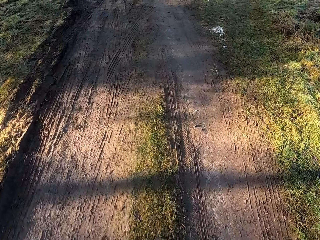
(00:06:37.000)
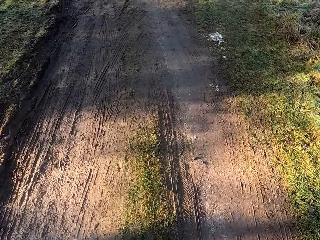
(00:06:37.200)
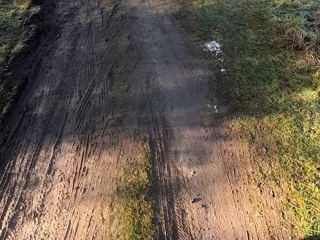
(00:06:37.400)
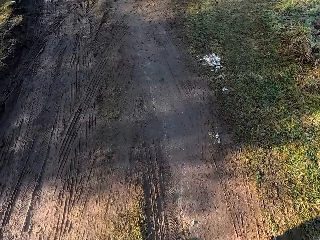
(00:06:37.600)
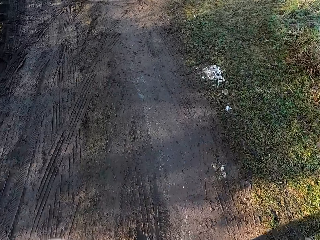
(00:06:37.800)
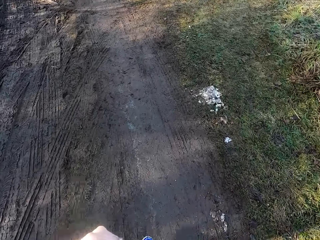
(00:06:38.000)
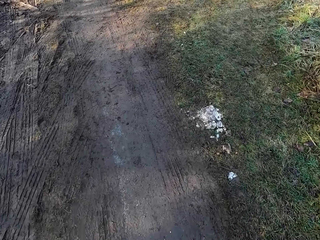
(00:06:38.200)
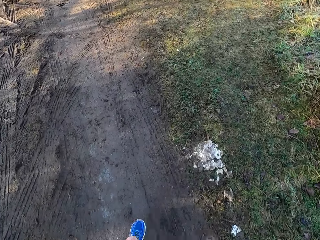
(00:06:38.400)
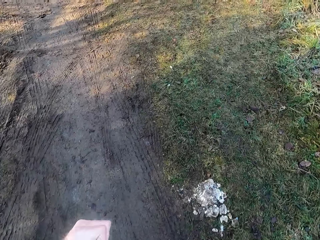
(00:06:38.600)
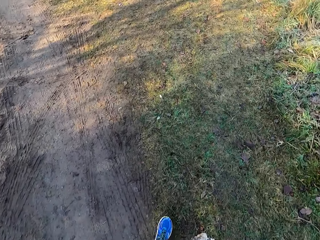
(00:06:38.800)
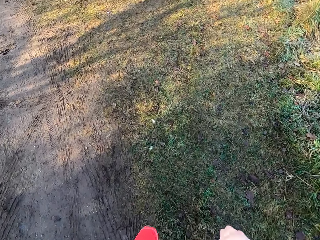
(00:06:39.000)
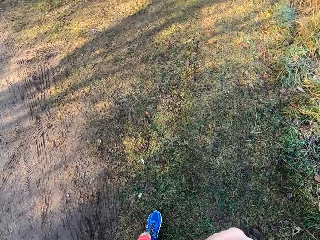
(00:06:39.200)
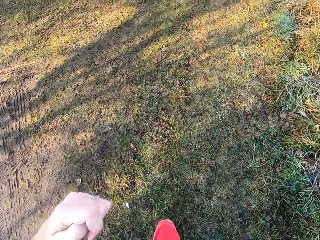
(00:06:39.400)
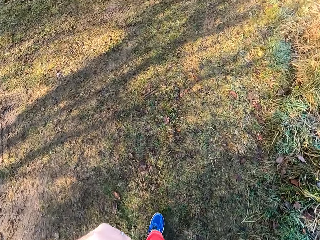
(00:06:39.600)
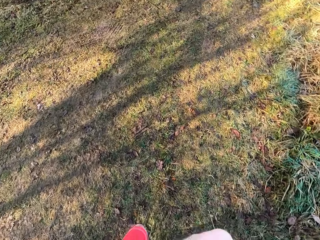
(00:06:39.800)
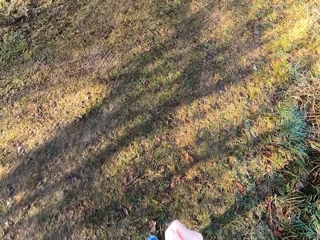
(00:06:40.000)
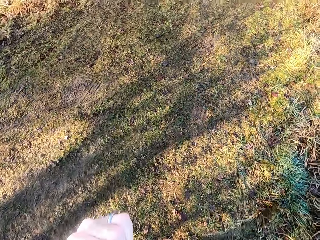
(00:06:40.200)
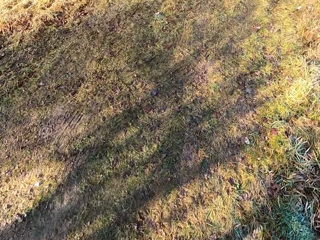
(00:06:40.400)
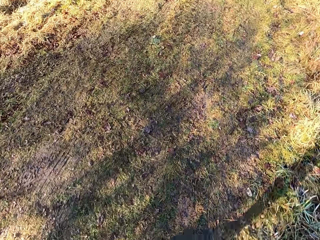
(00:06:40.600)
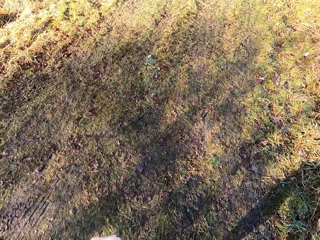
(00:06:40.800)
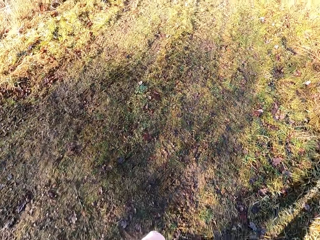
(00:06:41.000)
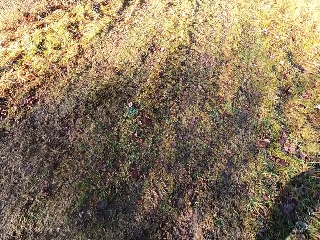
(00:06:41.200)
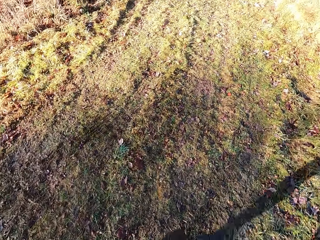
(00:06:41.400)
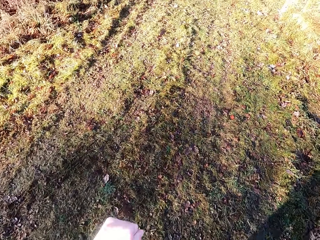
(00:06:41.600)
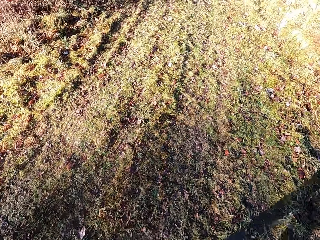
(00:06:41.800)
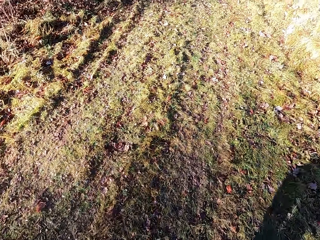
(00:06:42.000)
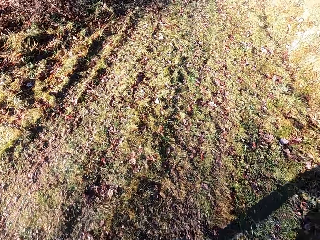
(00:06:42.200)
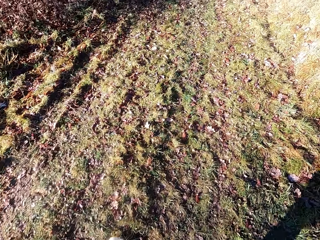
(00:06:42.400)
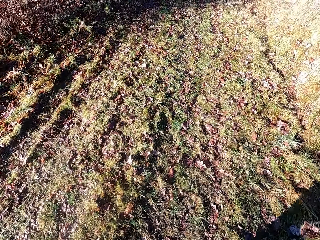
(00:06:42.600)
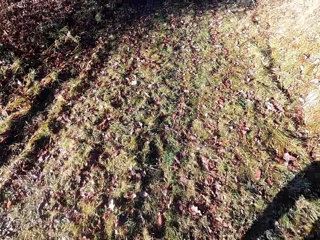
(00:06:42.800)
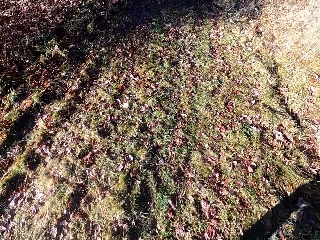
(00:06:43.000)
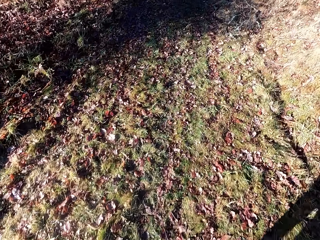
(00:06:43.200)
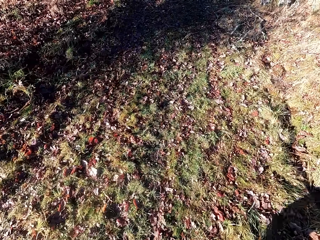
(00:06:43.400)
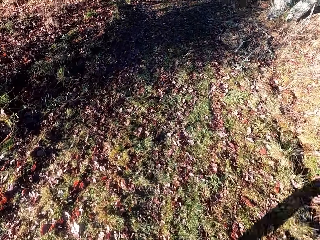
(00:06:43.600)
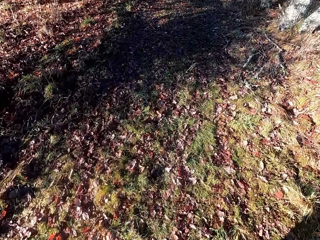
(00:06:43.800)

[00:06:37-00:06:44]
The camera wearer jogs on grass.

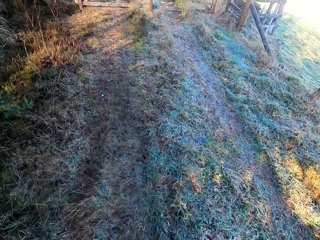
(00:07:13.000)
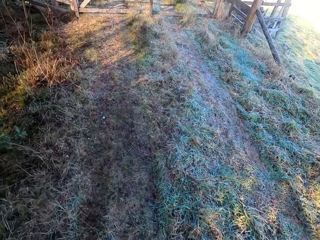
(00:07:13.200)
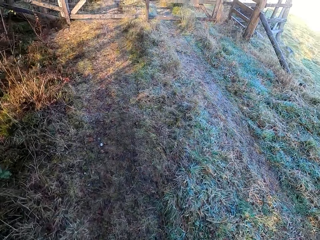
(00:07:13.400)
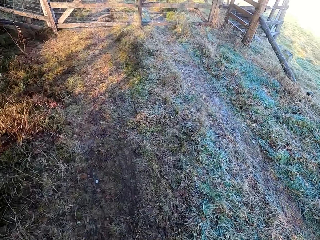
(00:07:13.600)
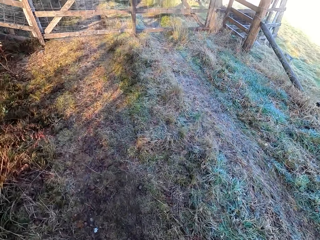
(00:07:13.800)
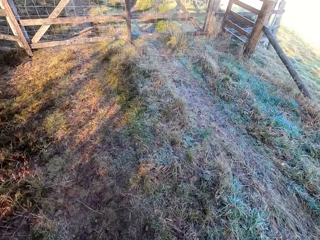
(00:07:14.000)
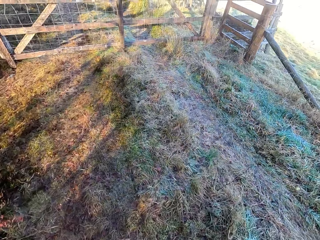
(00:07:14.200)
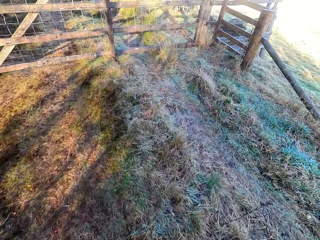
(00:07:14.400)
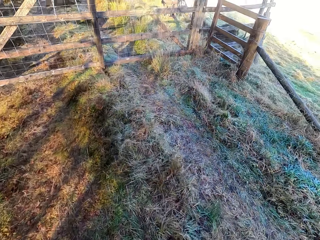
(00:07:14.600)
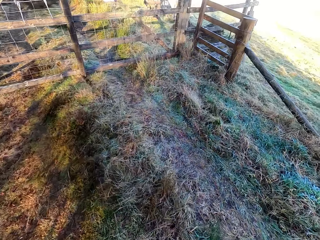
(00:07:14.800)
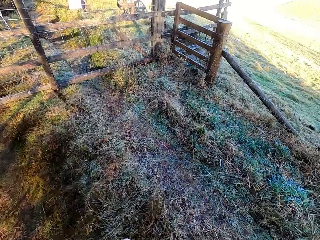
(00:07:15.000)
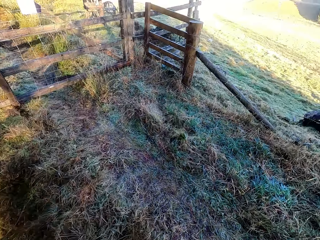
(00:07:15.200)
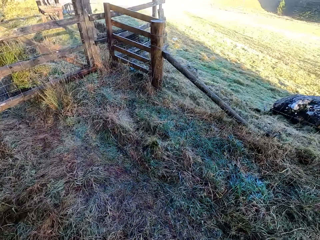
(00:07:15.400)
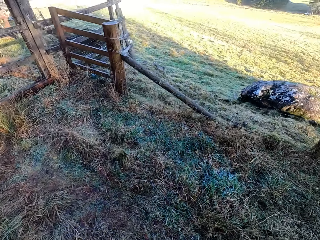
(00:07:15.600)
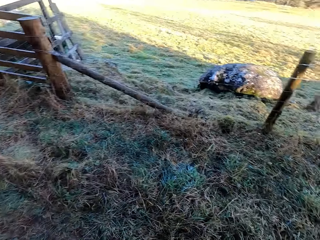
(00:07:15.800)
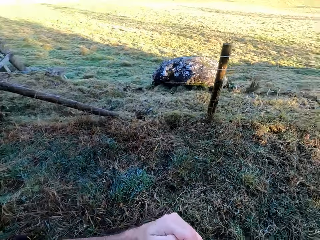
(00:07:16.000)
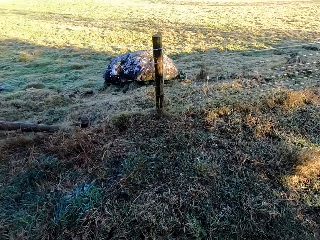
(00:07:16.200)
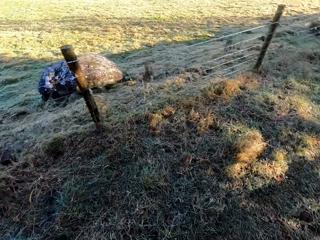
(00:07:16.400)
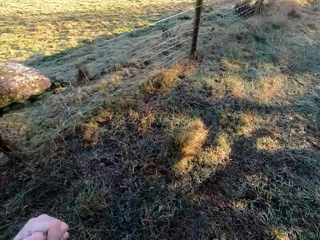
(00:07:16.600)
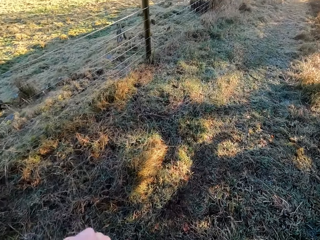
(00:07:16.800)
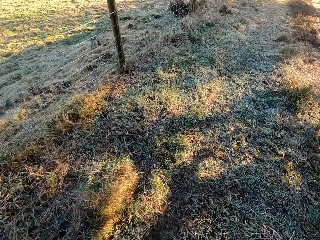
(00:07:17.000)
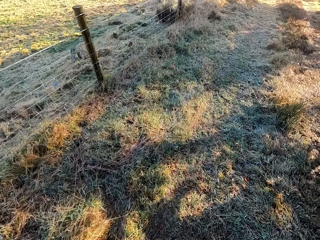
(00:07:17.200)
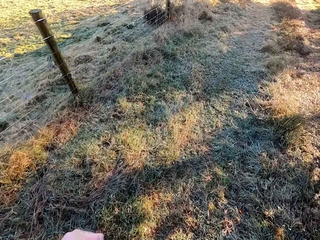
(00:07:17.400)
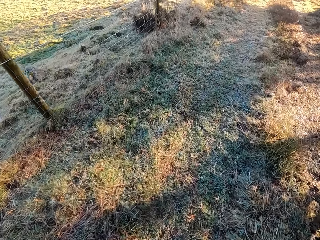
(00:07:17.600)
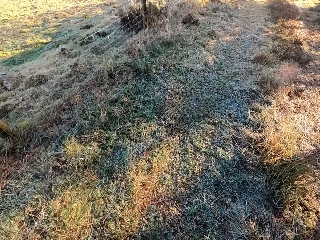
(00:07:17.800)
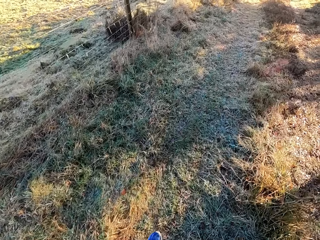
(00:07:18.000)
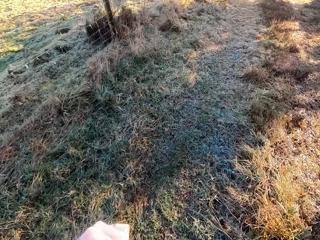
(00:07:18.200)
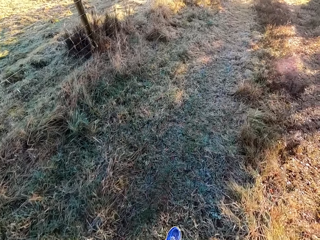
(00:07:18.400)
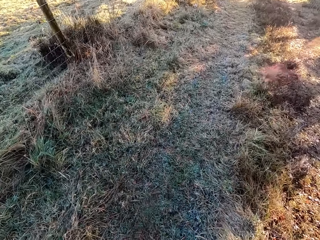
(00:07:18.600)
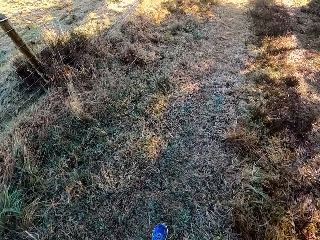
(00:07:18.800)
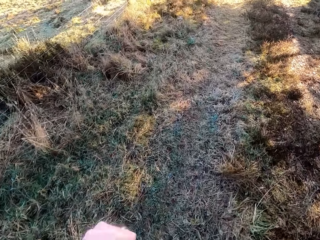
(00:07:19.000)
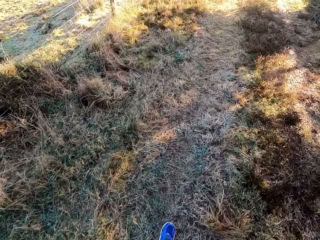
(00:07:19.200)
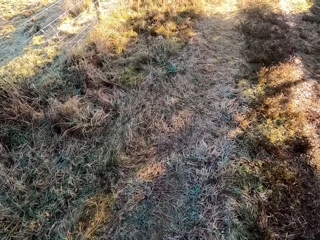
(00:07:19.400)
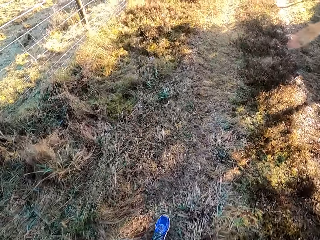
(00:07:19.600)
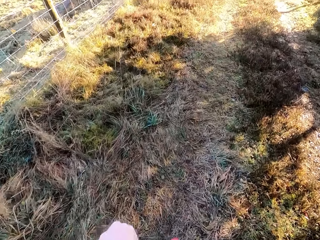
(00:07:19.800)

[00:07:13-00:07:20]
The camera wearer turns back jogging.

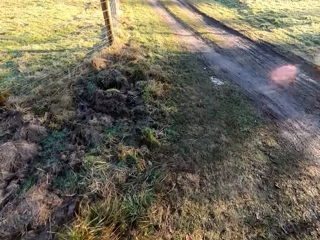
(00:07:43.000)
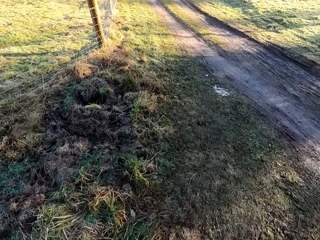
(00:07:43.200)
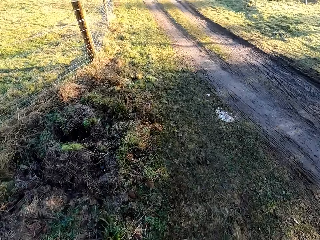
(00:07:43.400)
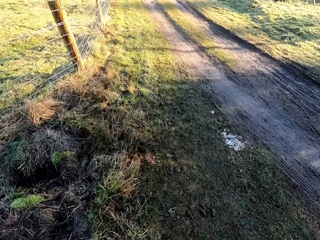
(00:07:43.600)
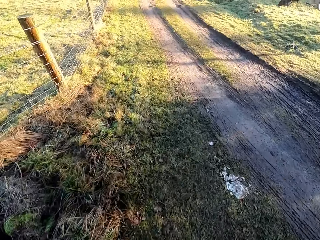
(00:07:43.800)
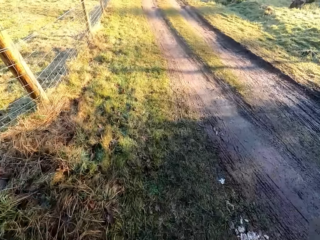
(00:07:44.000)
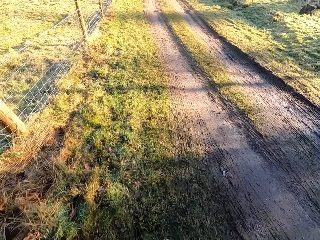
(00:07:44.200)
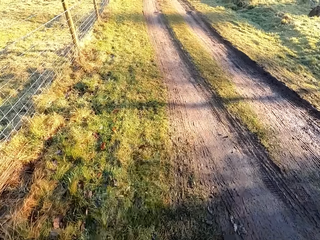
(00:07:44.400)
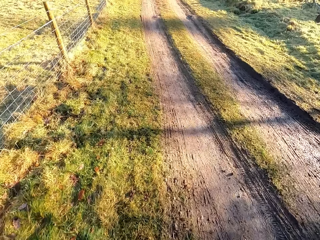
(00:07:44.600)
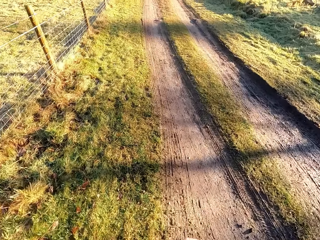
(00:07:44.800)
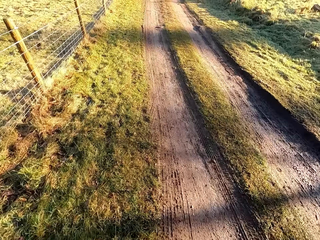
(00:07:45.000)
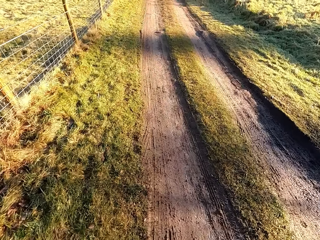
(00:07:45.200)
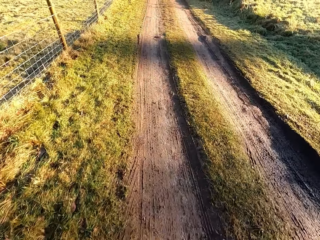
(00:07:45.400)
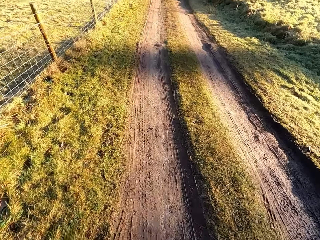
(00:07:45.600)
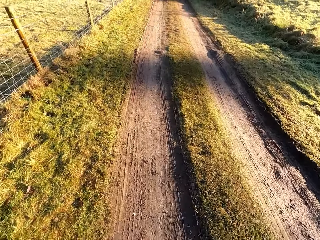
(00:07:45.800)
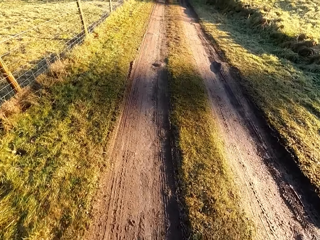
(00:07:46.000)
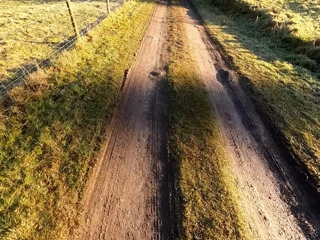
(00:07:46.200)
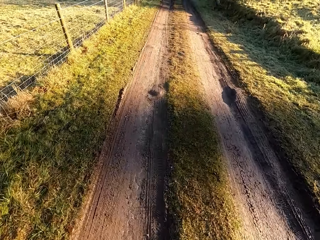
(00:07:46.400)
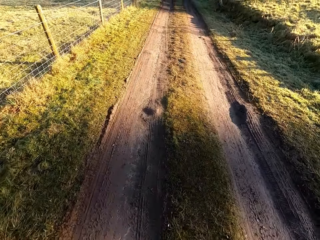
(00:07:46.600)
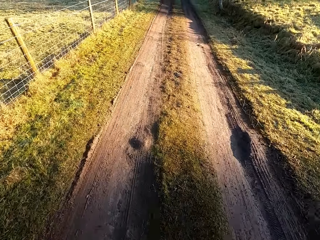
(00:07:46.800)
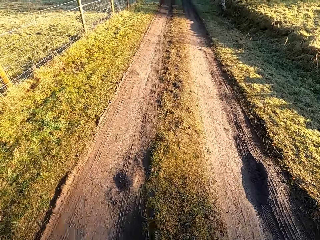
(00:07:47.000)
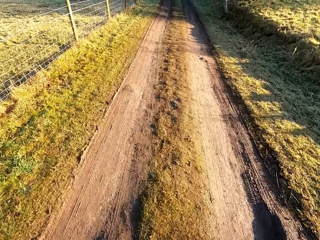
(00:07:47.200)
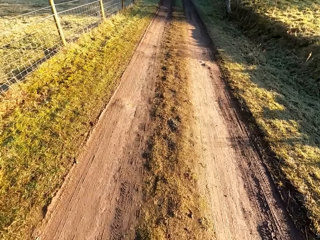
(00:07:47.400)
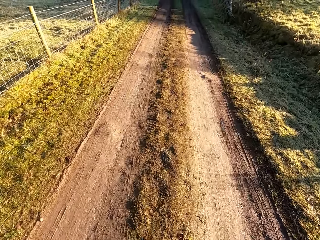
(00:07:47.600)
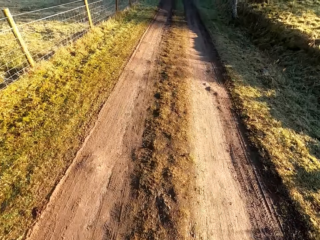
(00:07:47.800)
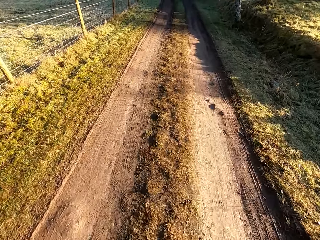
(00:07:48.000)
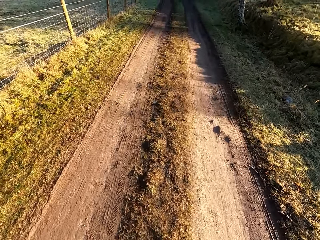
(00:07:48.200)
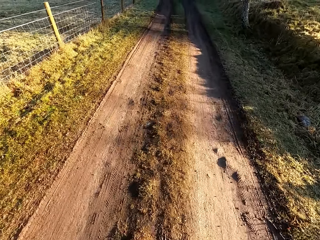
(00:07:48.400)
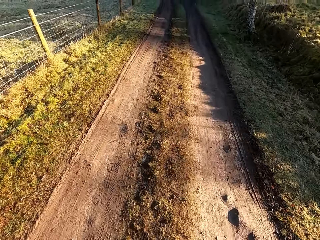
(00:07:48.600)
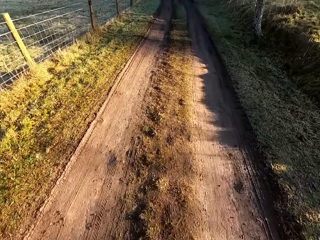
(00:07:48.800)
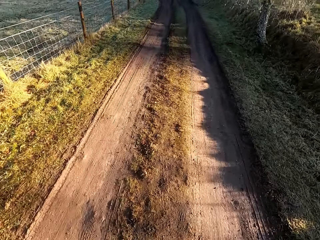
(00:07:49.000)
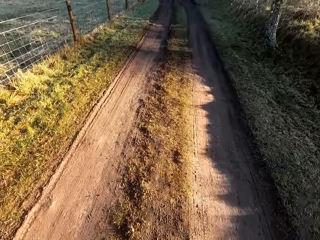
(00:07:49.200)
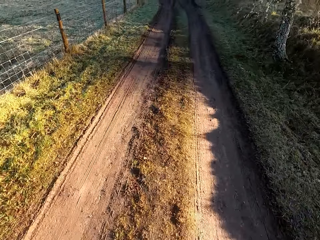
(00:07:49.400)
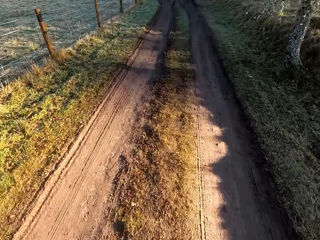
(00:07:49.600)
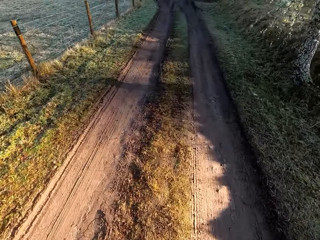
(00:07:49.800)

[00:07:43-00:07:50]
The camera wearer jogs on a straight path.
